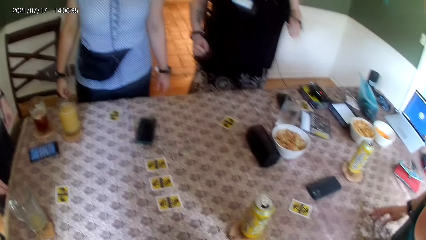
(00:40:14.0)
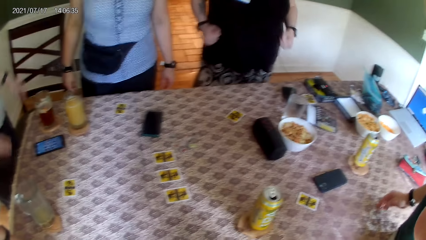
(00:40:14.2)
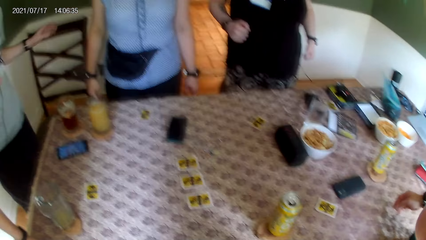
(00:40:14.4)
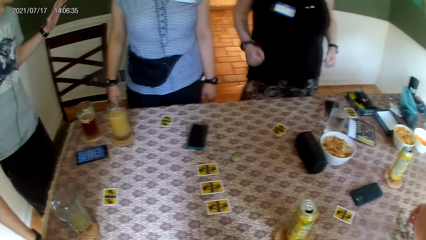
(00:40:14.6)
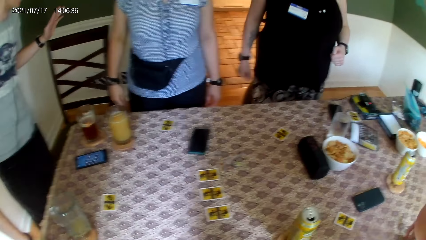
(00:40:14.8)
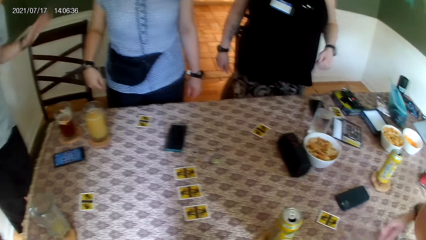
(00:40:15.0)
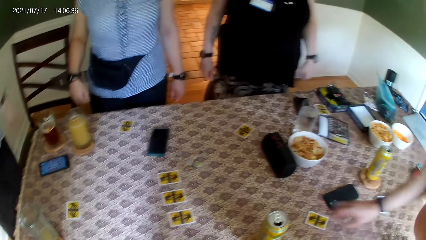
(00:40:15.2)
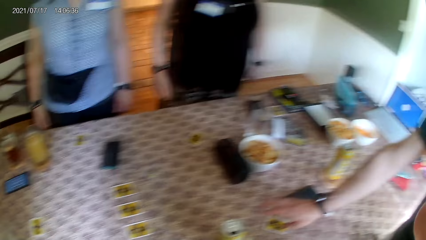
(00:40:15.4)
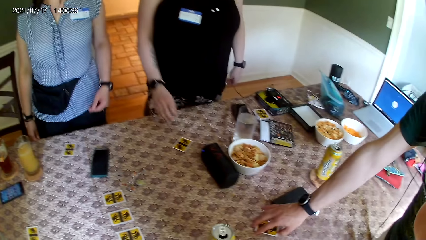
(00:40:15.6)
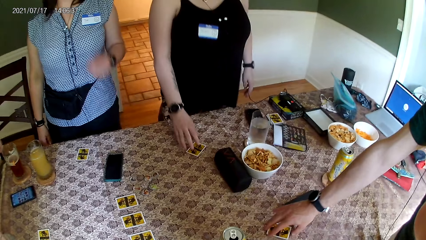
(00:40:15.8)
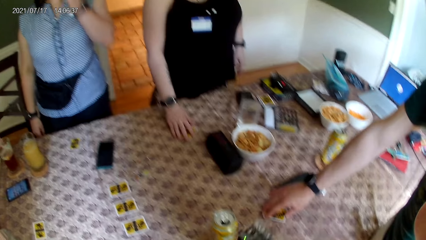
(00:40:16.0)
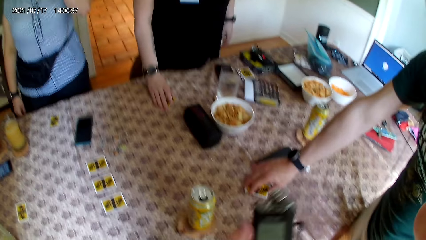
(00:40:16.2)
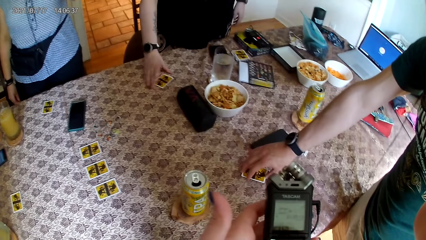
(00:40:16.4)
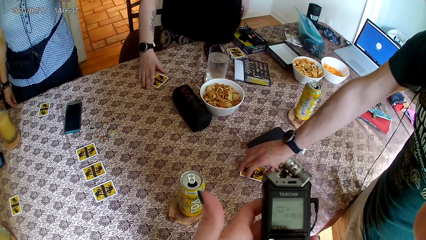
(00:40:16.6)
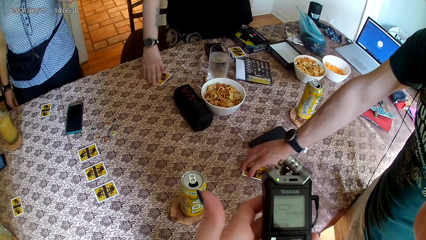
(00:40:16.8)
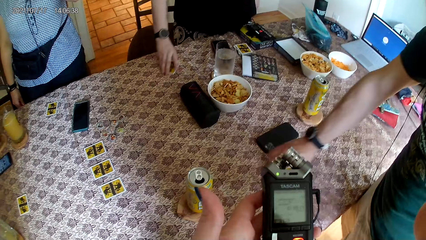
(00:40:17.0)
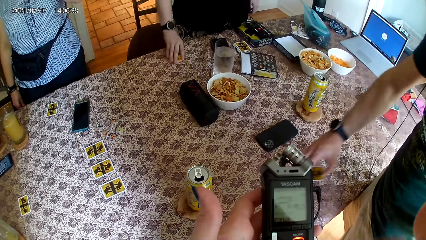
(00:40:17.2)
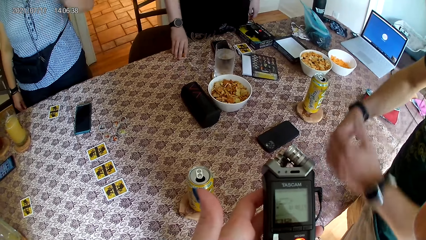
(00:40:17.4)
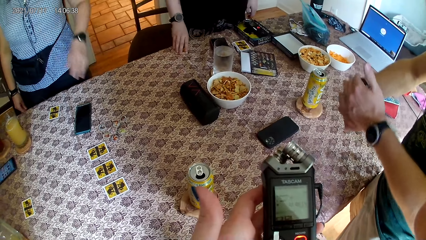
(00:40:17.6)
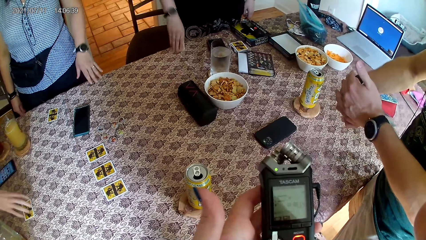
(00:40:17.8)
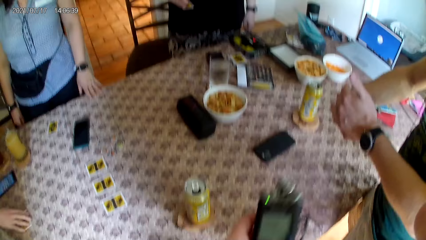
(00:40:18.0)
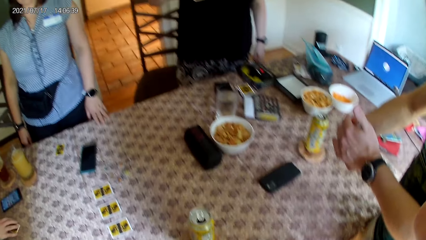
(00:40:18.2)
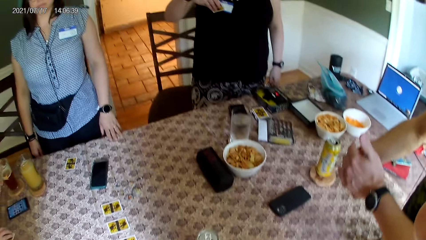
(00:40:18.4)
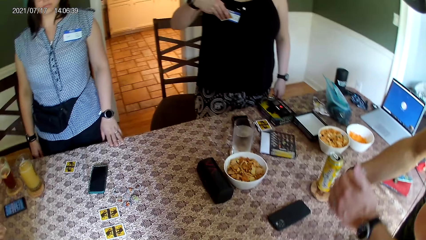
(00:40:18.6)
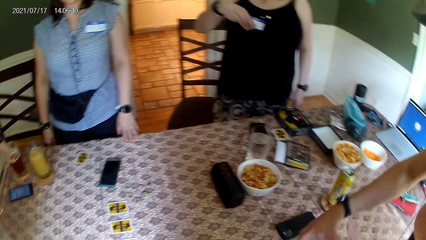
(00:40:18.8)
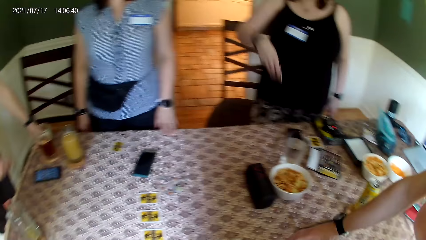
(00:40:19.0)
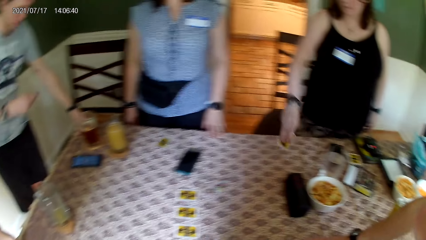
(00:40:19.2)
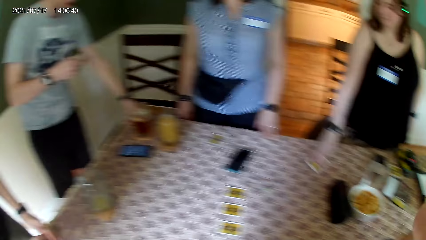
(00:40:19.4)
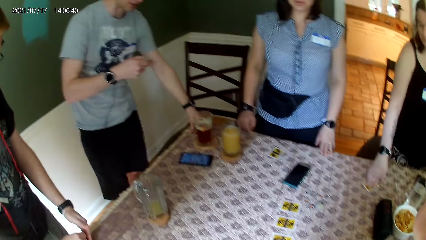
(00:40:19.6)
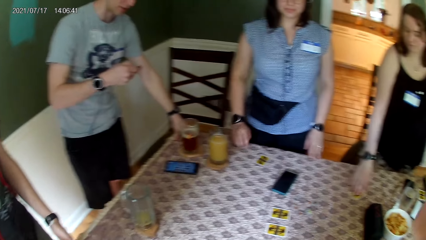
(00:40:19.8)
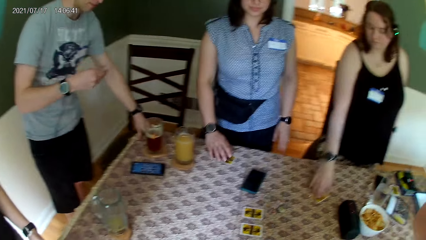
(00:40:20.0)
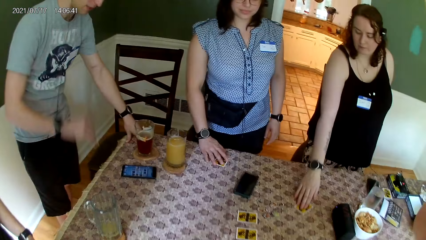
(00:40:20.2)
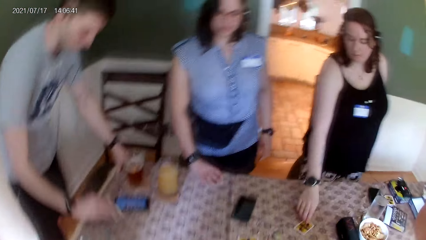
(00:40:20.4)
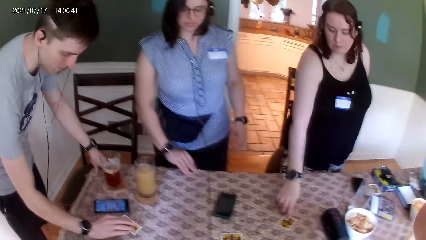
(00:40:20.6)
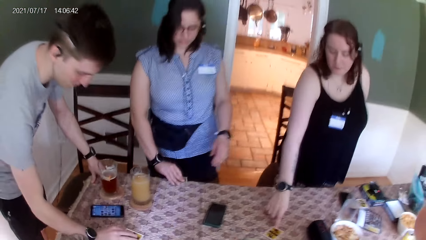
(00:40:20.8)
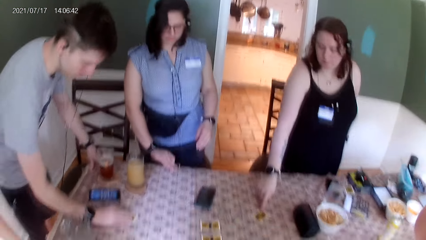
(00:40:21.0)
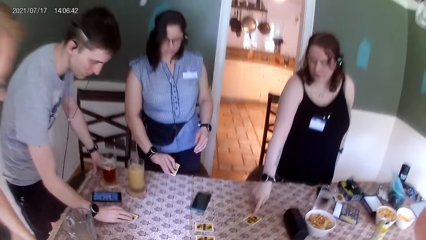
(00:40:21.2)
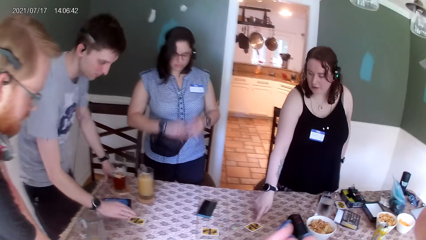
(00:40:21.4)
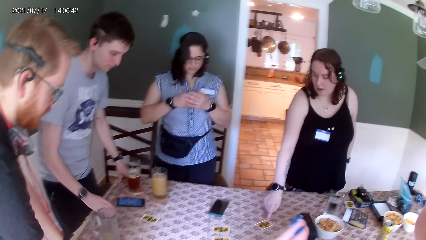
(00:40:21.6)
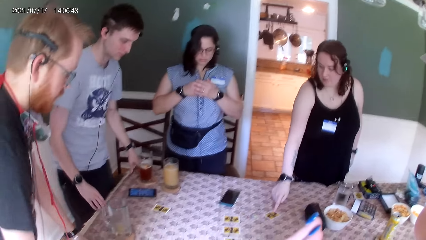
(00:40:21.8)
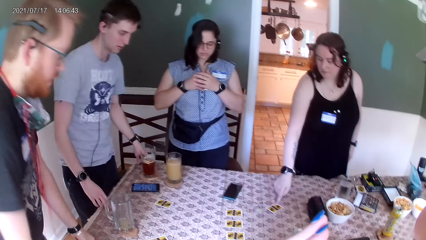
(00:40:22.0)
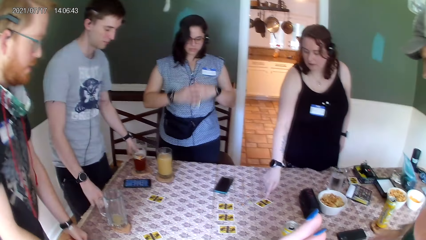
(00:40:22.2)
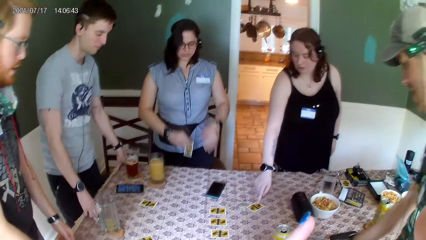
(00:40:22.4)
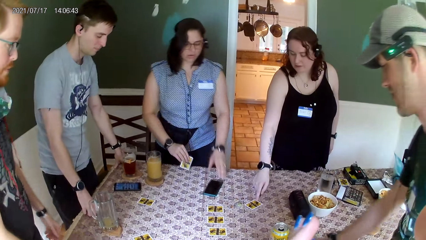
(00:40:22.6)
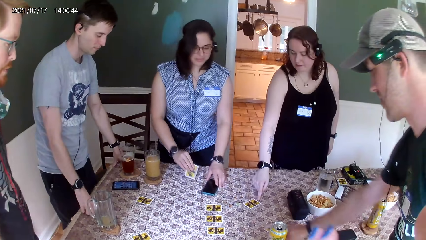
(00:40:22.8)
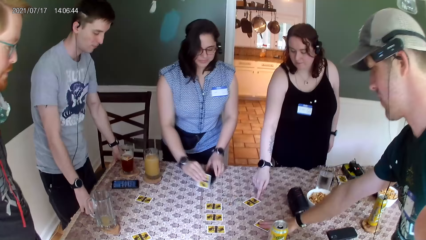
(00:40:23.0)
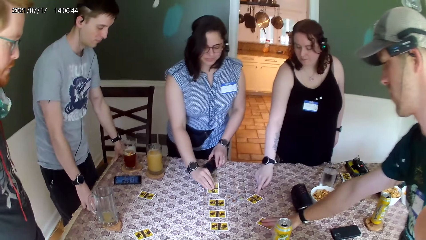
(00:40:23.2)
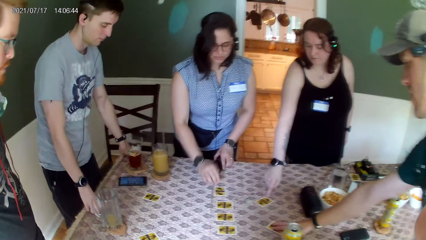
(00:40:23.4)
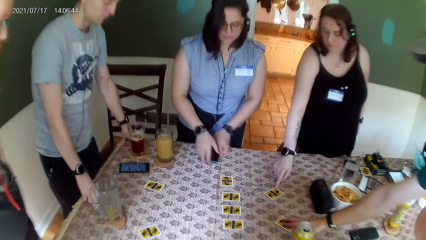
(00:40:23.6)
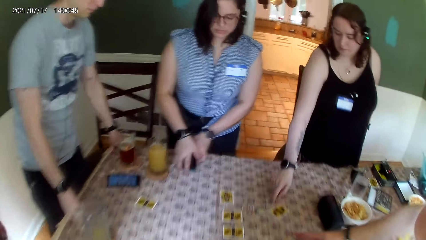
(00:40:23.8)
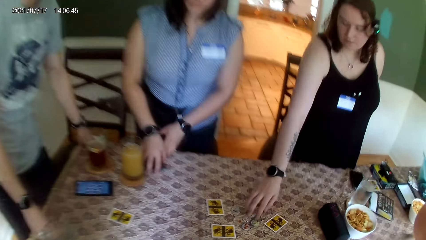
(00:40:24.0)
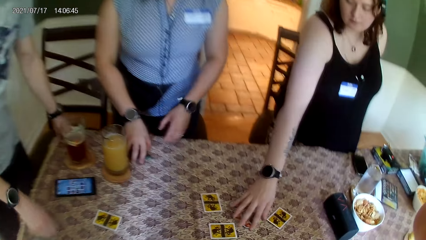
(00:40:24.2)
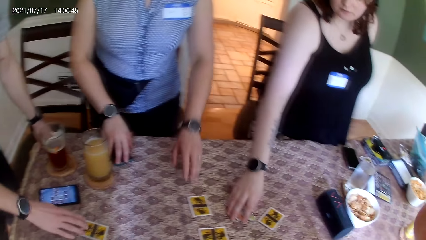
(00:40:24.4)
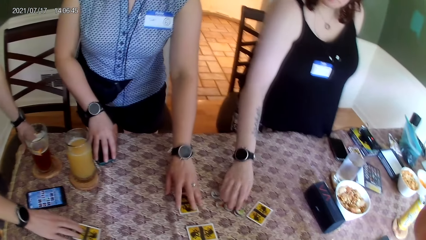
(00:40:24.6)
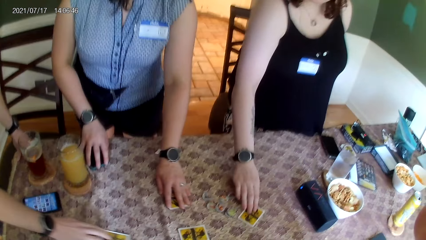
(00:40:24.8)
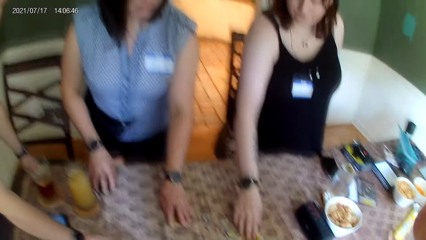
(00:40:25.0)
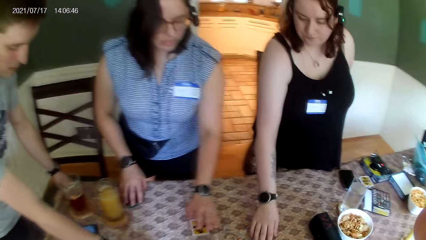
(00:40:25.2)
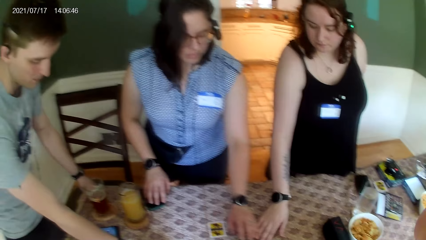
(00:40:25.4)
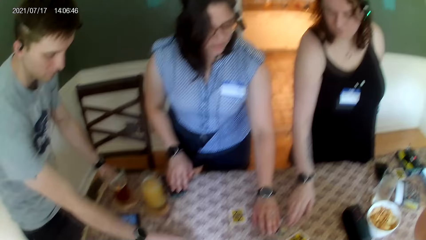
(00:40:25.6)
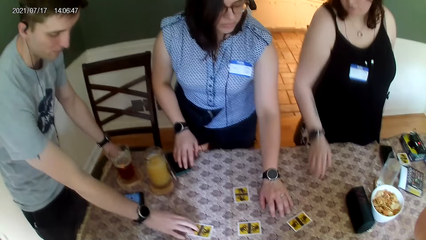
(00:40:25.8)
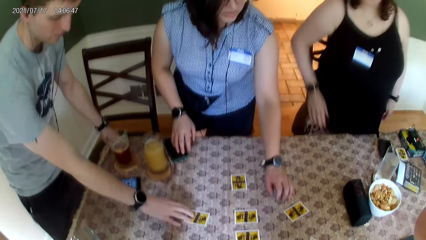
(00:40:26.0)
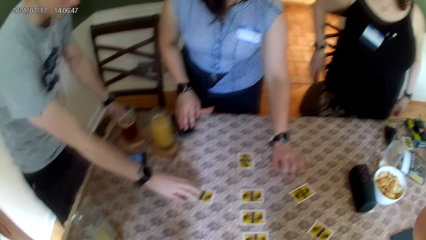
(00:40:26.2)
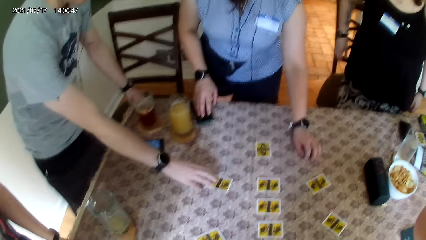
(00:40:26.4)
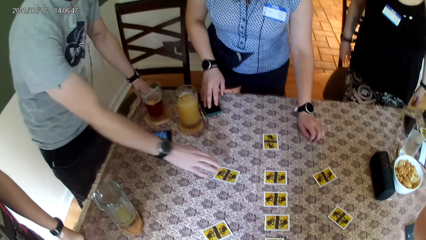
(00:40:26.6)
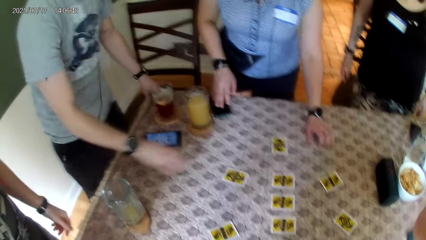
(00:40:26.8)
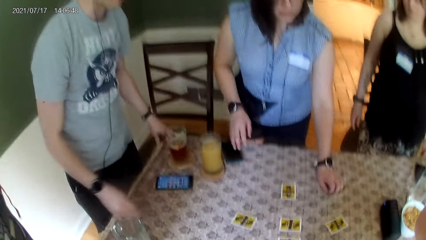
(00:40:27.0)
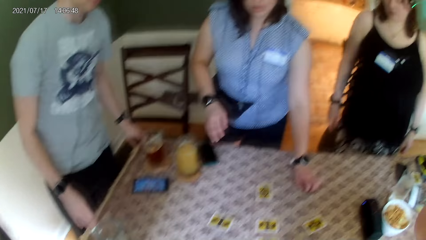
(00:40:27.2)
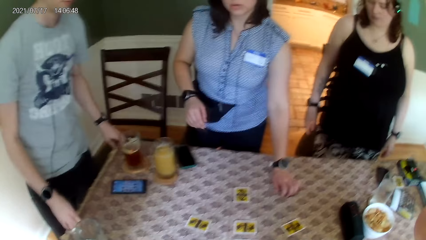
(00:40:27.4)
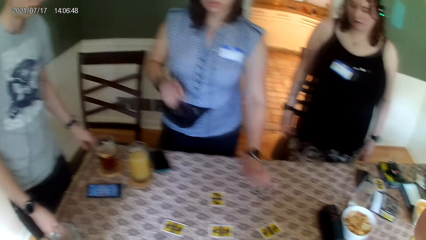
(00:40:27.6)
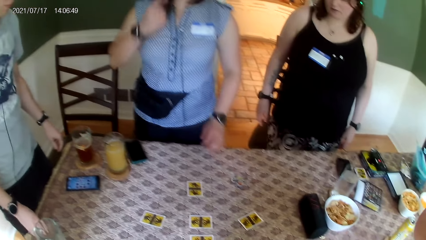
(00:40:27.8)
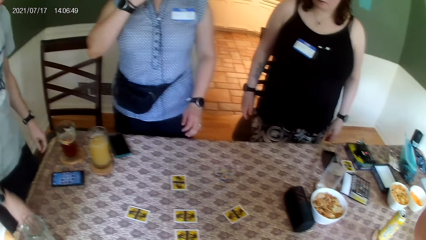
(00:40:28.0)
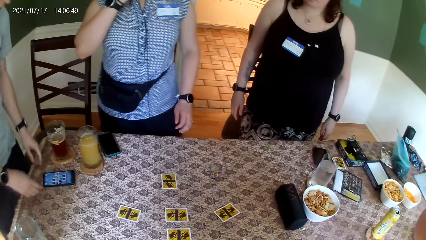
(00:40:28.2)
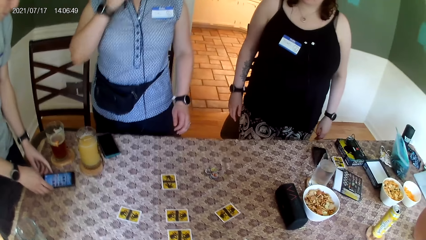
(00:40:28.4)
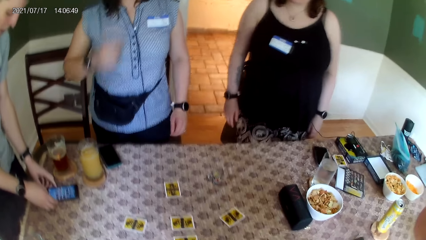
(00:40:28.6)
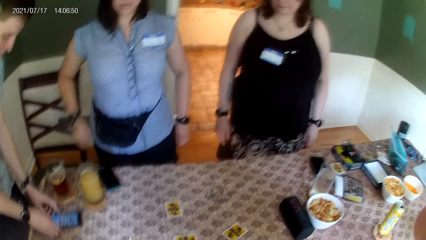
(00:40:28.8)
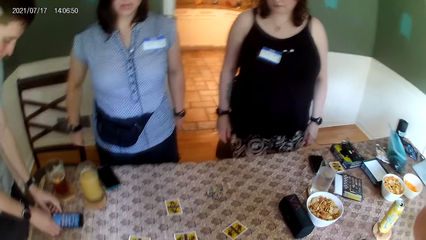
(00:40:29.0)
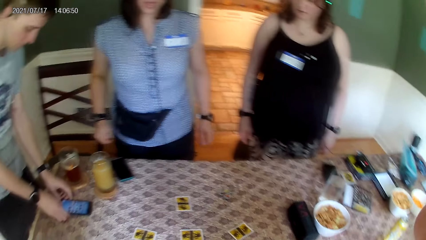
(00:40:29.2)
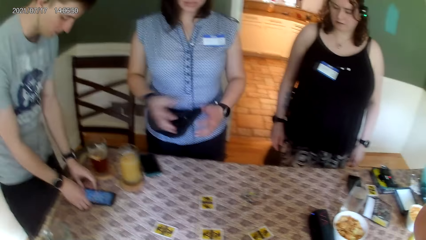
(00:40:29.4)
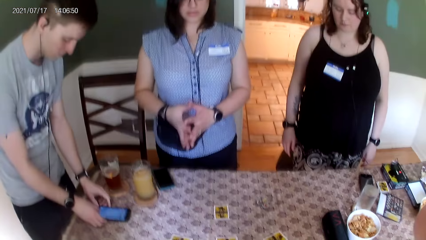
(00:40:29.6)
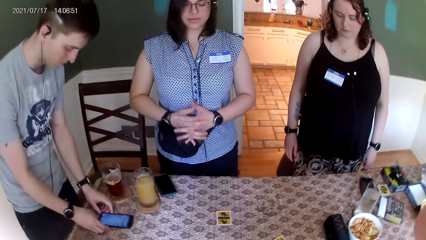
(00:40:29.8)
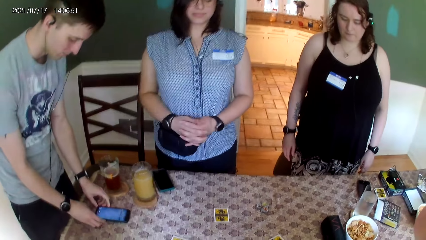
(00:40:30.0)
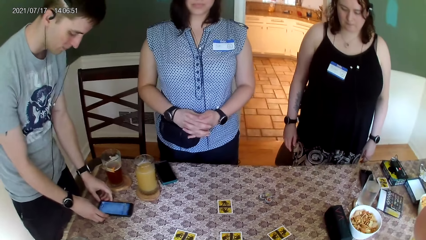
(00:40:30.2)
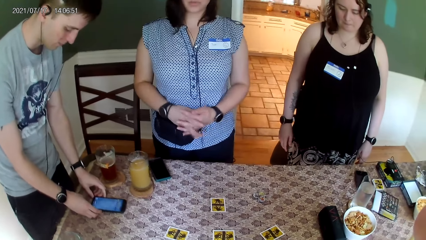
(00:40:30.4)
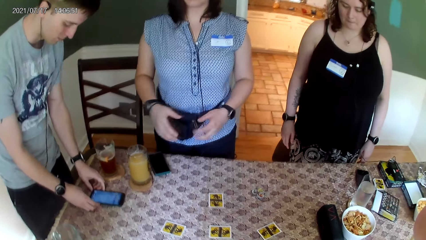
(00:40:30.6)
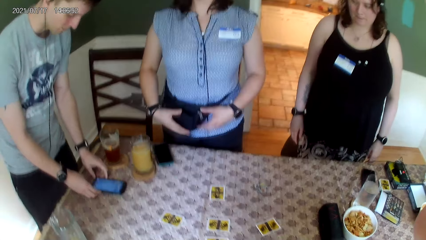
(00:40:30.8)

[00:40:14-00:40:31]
A man converses with a woman. Another man picks up a card on the table with his left hand. The woman picks up a card on the table with her right hand. The camera wearer holds the phone. The woman drops the card in her right hand on the table. A man puts the card on the table. Another woman picks up a card from the table. The first man moves a card on the table with his right hand. A man stands besides another man. The other woman drops a card on the table with her right hand and moves a phone on the table with her left hand. The second man puts the card on the table. The other woman drops the phone on the table with her right hand. The first woman picks a card from the table. The other woman moves a card on the table with her left hand. She picks a card from the table. The first woman moves a card on the table with her left hand. The other woman touches some chip on the table with her left hand. A man stands besides another man. The first man operates a phone with both hands. The other woman puts her hands together.
